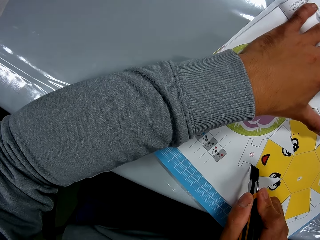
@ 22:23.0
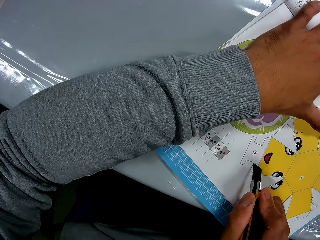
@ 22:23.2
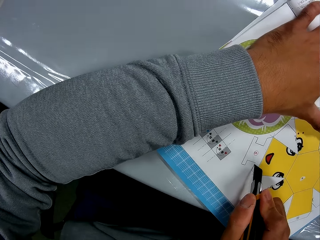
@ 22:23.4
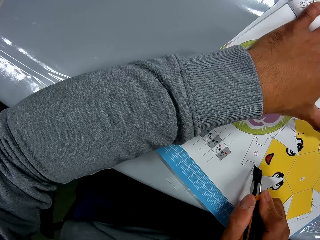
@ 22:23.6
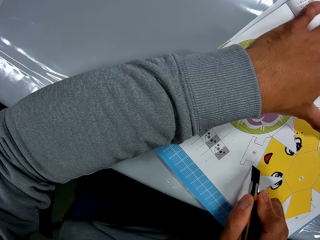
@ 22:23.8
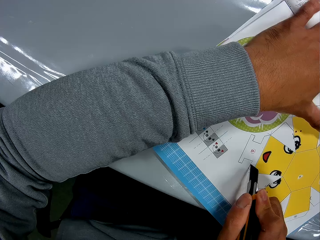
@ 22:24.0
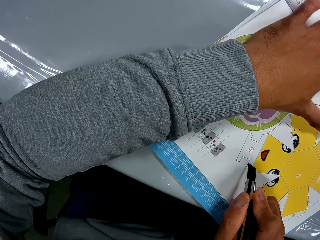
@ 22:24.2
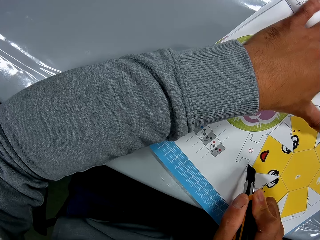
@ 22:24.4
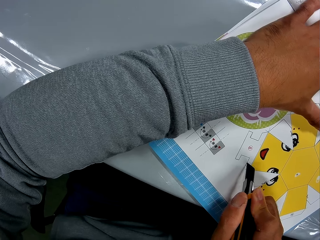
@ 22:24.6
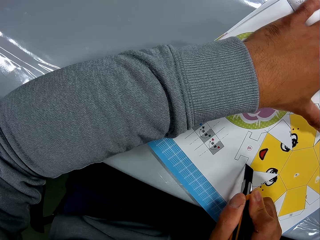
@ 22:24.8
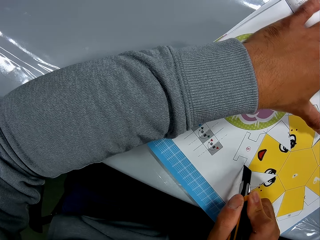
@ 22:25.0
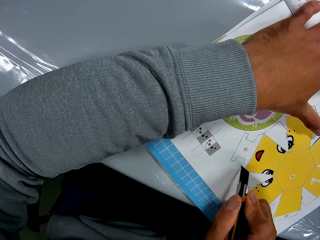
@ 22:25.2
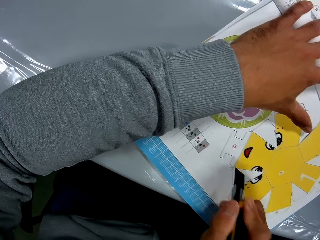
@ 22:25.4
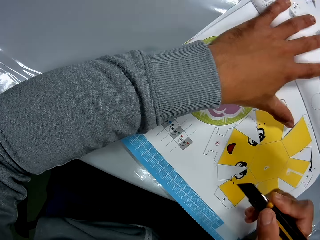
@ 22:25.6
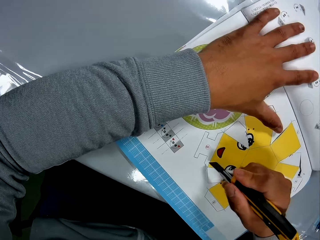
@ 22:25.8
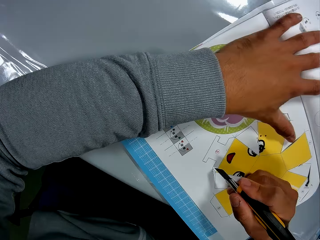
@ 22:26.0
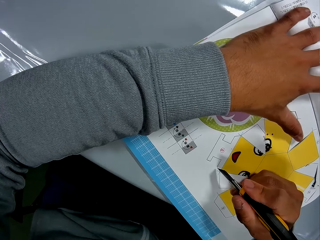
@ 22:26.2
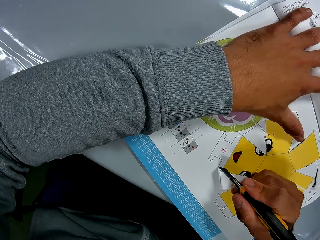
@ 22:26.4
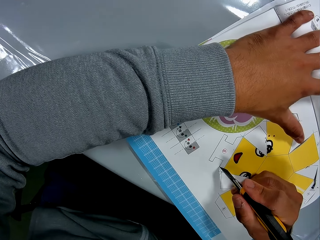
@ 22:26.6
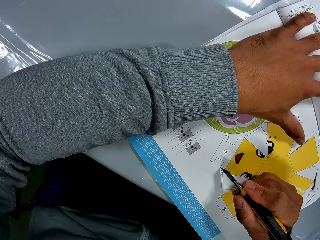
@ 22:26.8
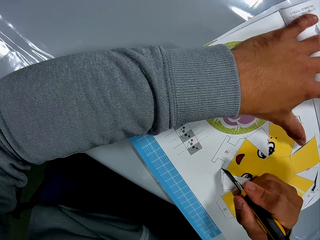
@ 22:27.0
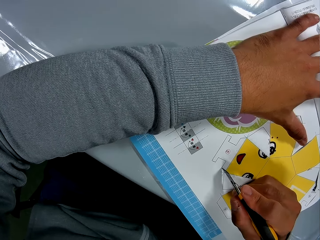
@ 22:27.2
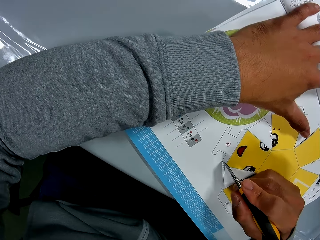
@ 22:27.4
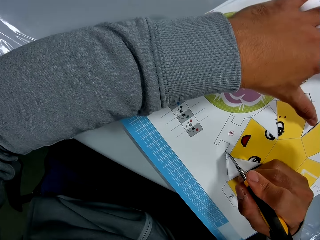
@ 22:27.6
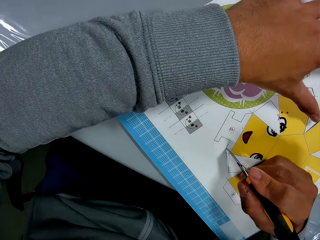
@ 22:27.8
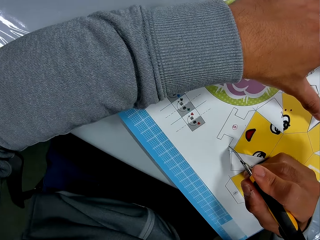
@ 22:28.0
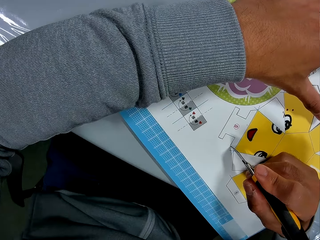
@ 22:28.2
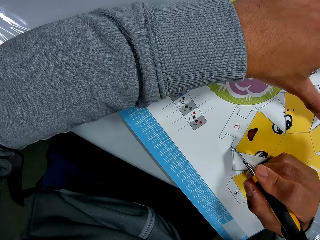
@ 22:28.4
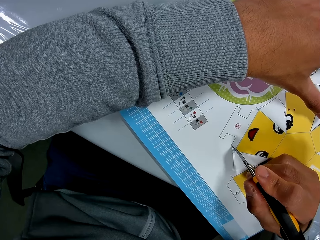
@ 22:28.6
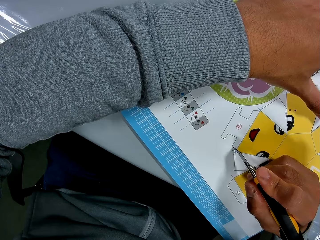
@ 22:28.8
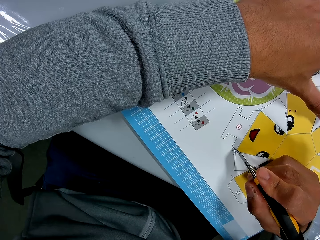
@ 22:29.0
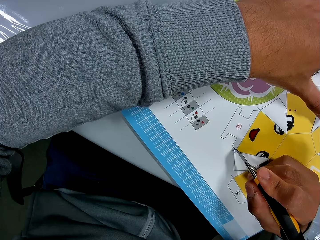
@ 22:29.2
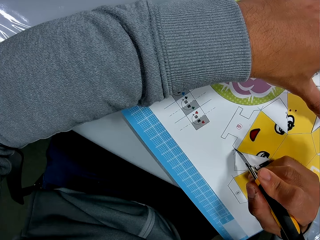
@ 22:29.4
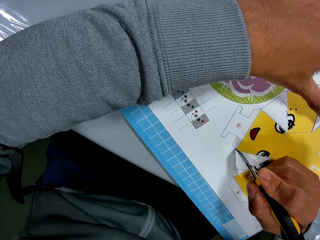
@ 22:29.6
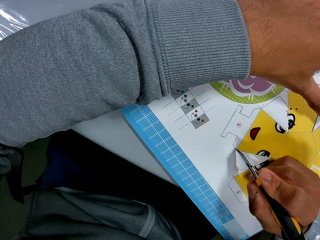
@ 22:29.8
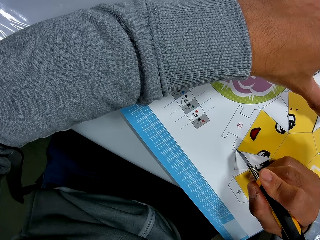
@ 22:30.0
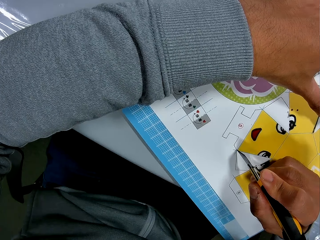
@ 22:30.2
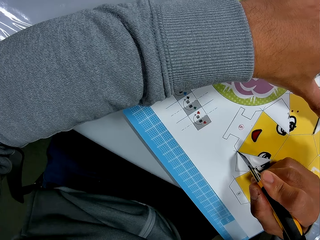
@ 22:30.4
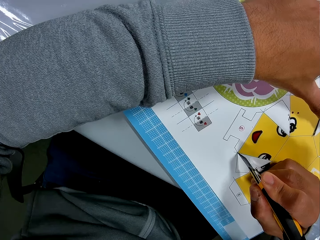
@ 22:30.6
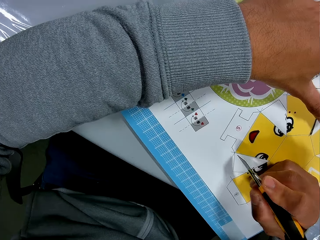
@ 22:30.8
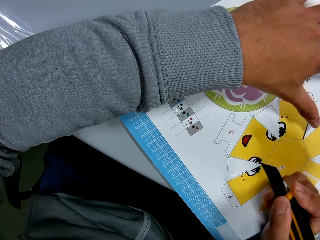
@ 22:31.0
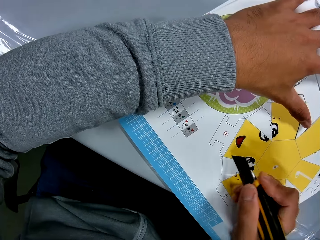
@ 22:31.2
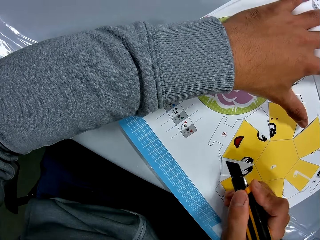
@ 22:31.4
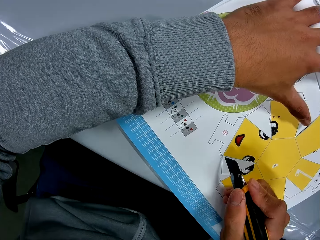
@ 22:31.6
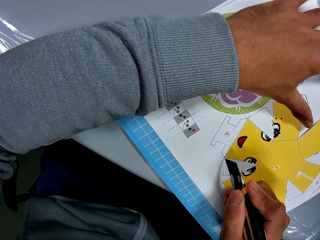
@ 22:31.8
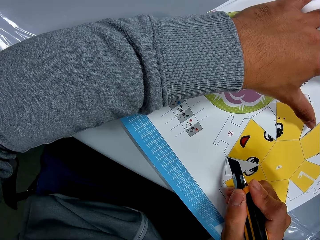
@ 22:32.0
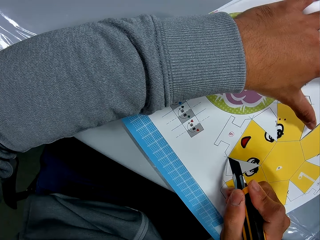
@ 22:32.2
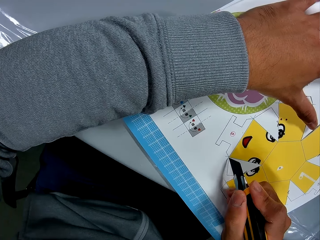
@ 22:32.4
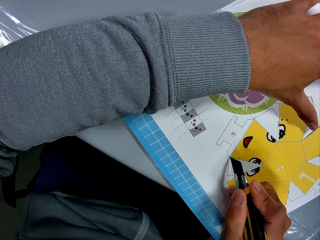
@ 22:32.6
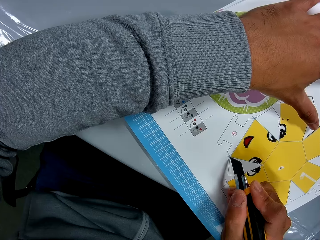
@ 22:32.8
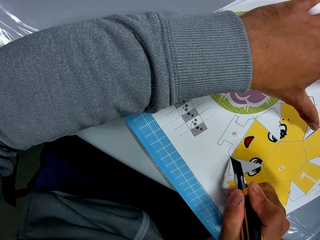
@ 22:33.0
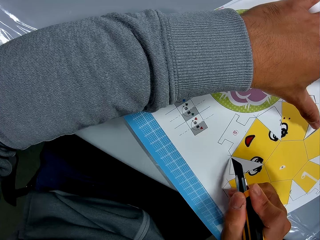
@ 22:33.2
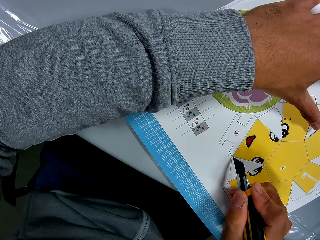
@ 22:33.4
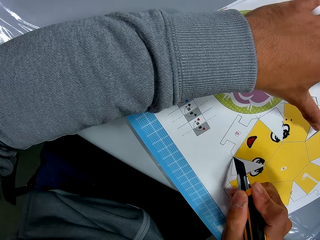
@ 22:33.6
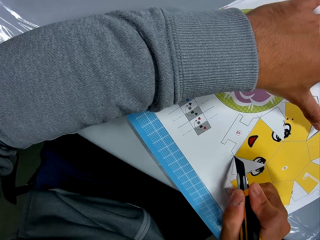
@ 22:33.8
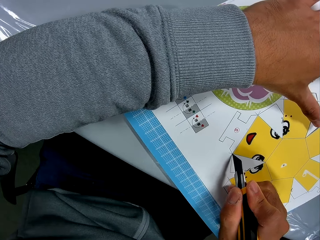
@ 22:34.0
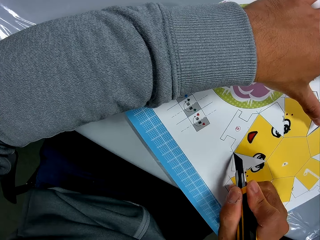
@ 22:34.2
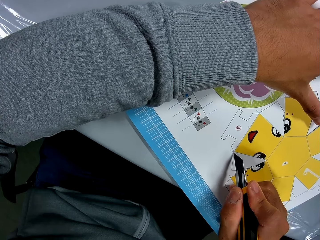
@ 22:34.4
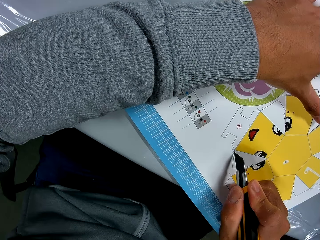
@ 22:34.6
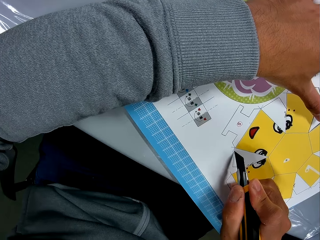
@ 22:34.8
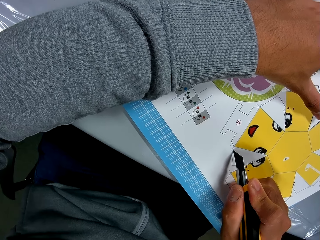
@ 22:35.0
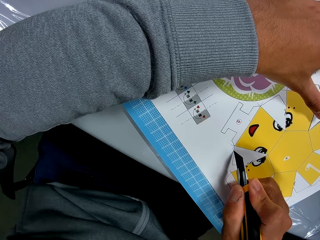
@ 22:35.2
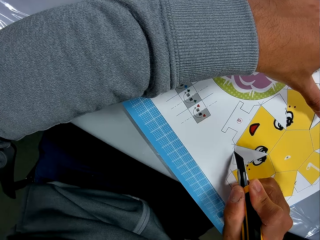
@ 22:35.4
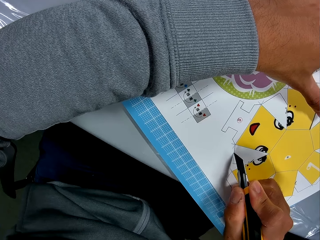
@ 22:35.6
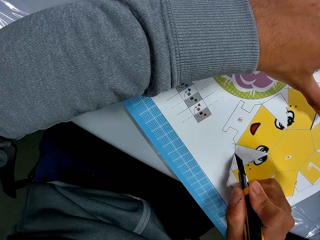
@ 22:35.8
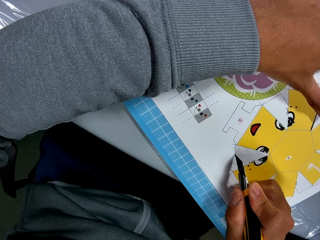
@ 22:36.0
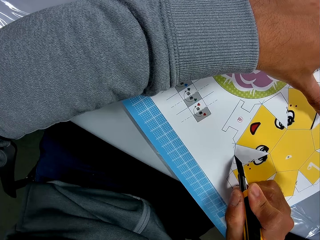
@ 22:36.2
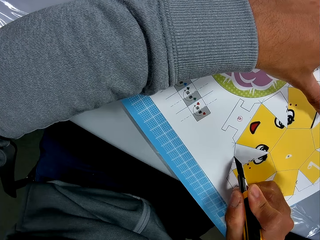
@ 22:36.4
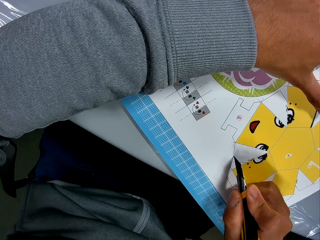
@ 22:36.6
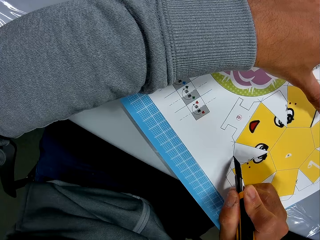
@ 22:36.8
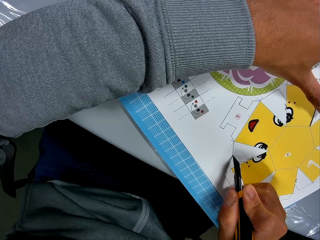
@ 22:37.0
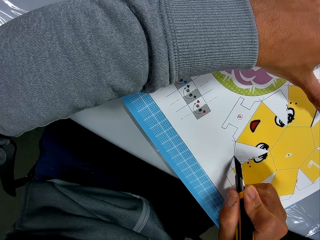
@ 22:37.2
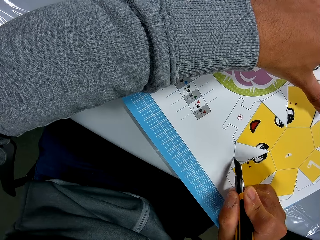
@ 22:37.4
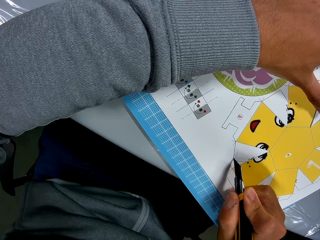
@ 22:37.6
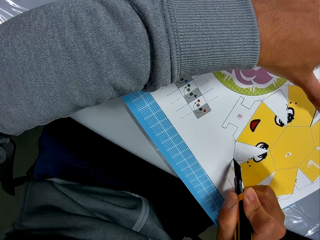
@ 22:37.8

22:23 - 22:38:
The camera wearer cuts the craft pieces book page using the craft knife on the mat craft board. They adjust the craft knife on the craft pieces book page. They cut the craft pieces book page using the craft knife on the mat craft board. They adjust the craft knife on the craft pieces book page. They cut the craft pieces book page using the craft knife on the mat craft board.

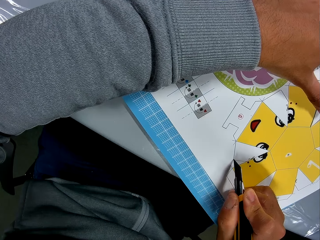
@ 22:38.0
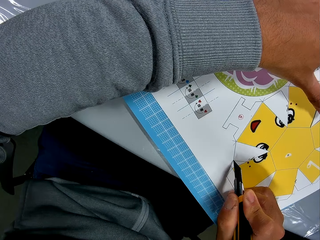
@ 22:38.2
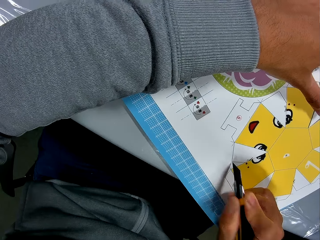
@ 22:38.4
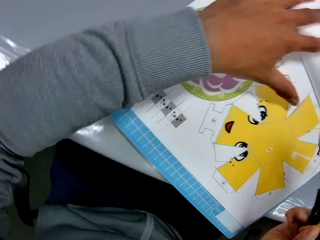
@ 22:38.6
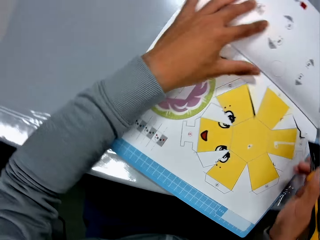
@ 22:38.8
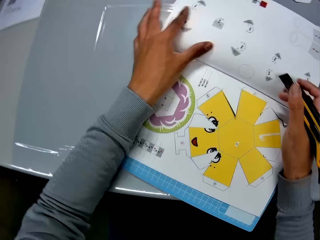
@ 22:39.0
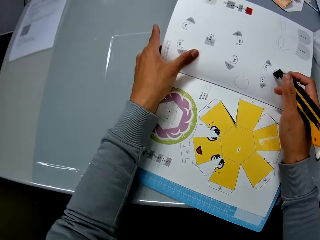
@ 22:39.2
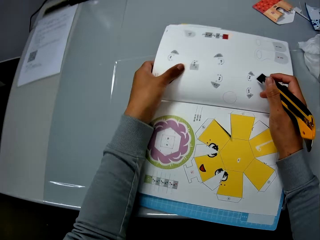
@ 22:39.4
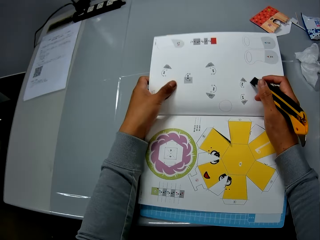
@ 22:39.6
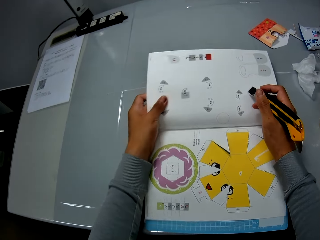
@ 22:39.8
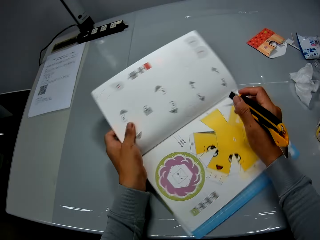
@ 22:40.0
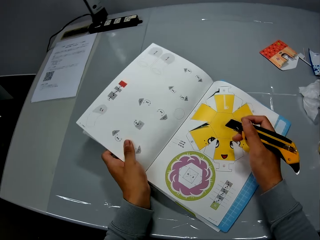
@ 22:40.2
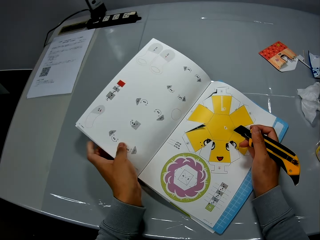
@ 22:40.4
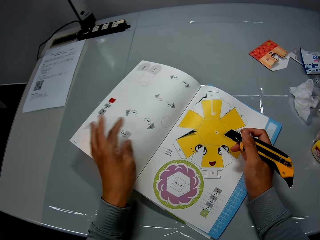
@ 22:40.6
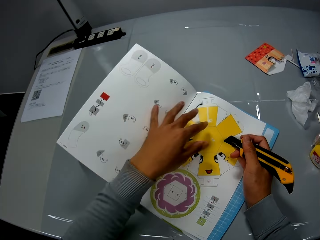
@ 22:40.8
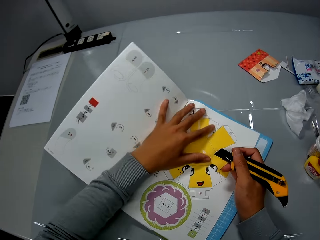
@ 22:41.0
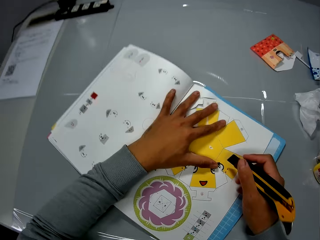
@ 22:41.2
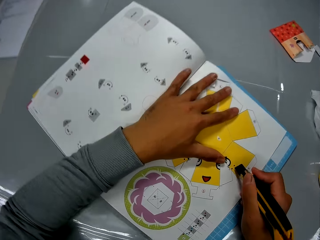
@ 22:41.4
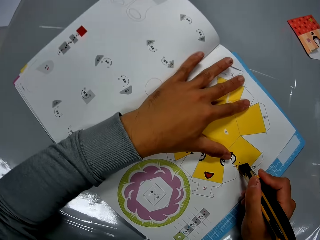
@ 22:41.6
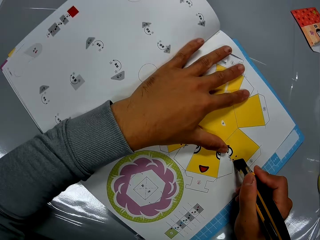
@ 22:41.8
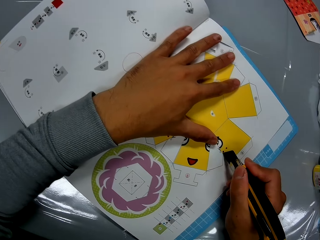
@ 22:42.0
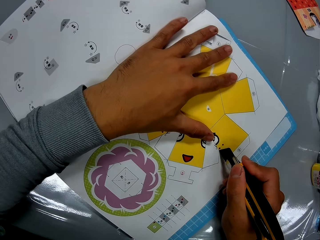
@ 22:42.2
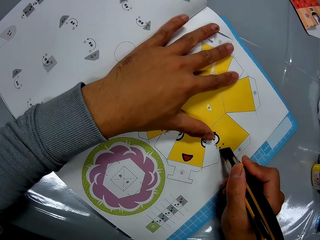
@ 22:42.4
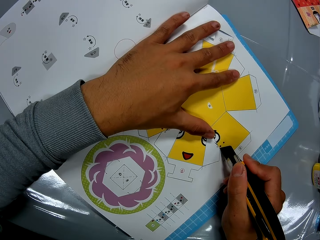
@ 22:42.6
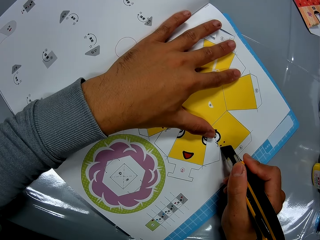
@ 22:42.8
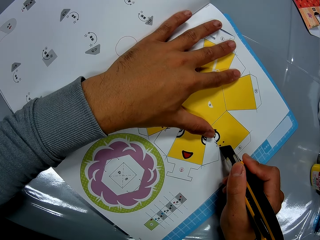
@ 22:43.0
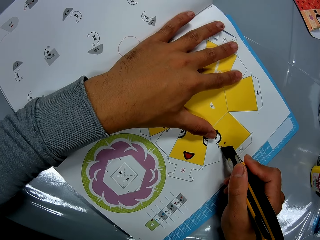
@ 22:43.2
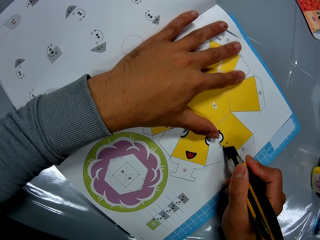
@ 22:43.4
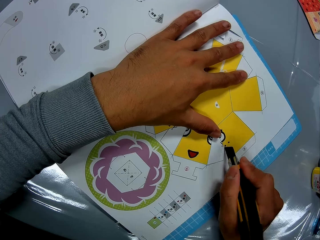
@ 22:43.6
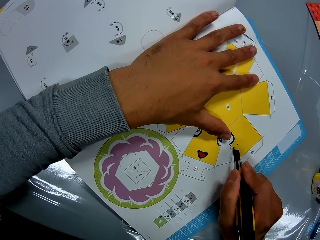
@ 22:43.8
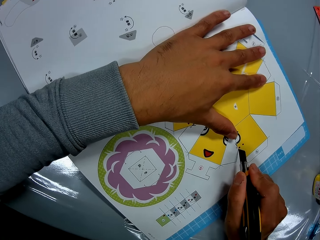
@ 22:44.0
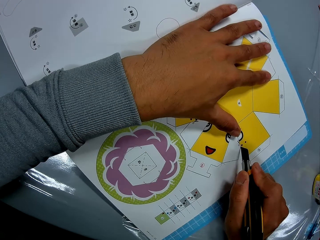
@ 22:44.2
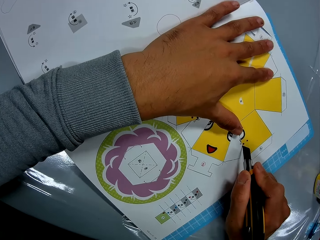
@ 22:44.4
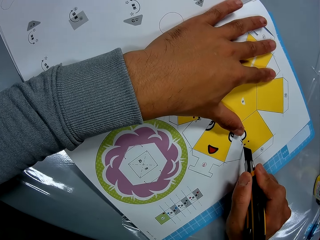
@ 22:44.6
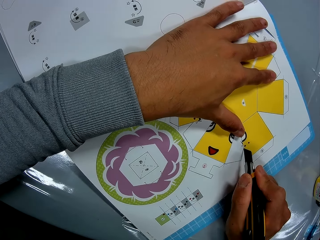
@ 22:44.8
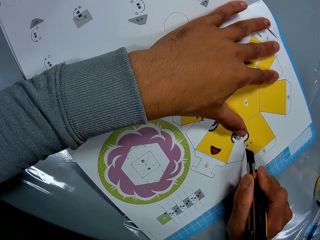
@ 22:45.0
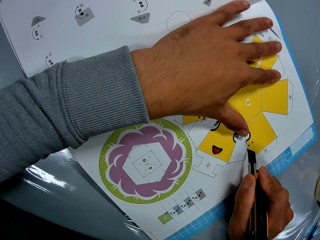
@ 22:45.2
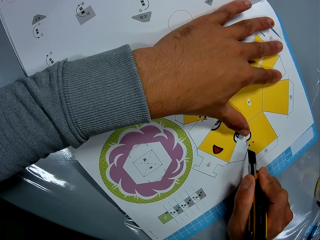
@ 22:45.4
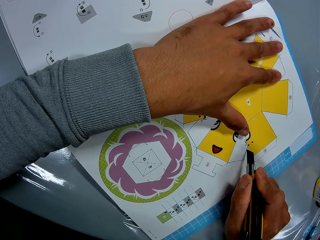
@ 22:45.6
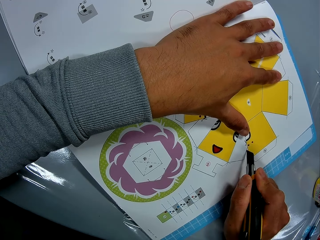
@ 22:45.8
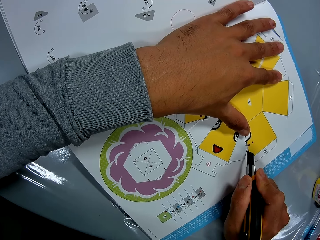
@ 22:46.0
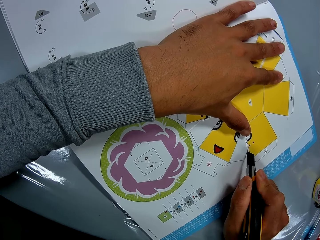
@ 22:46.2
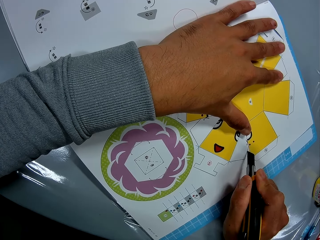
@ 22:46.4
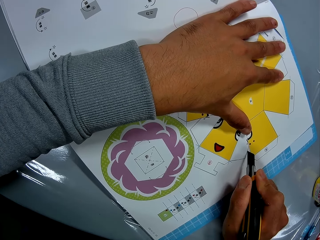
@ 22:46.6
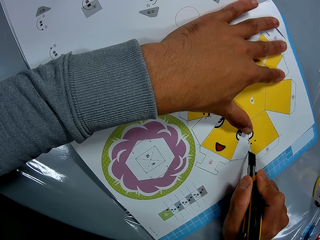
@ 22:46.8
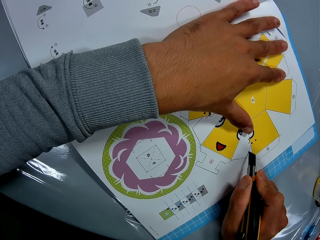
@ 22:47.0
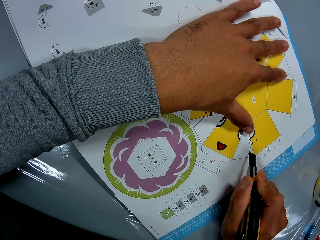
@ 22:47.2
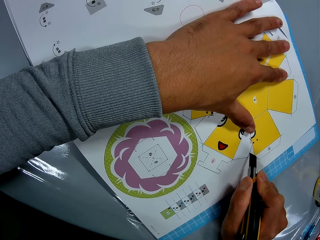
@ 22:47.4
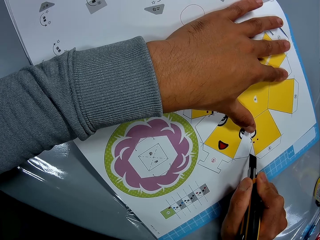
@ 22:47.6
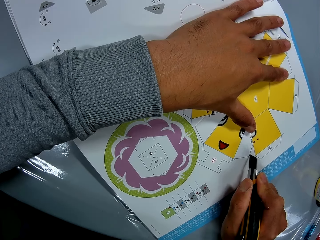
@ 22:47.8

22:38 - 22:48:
The camera wearer adjusts the craft pieces book on the table. He rotates the craft book. He places his left hand on the craft book. He adjusts the craft knife on the craft pieces book page. He cuts the craft pieces book page using the craft knife on the mat craft board.
